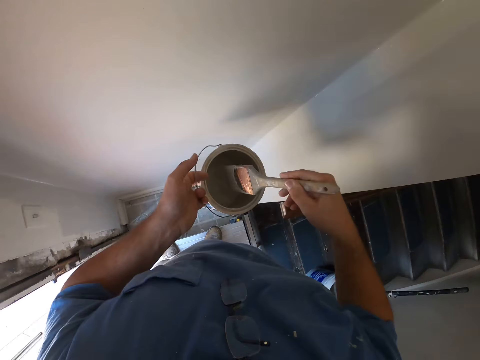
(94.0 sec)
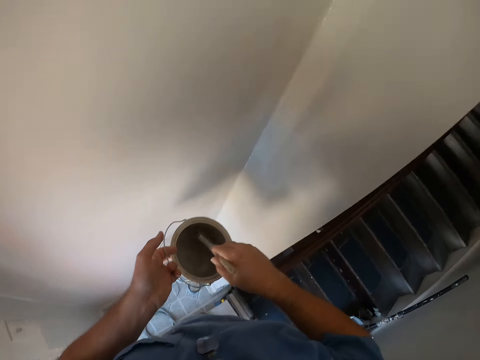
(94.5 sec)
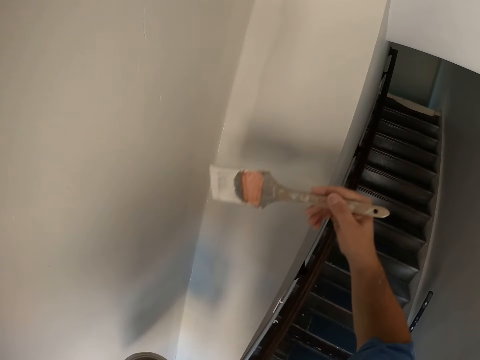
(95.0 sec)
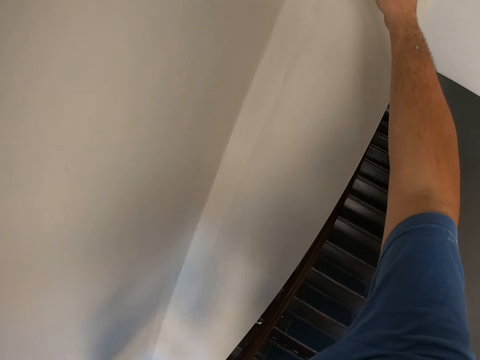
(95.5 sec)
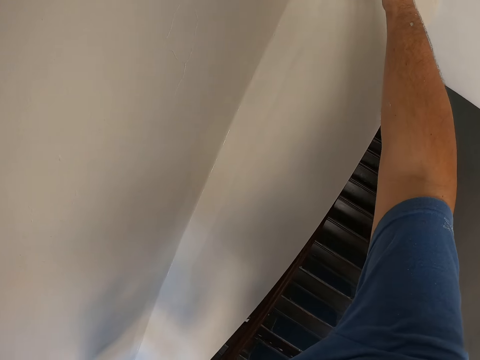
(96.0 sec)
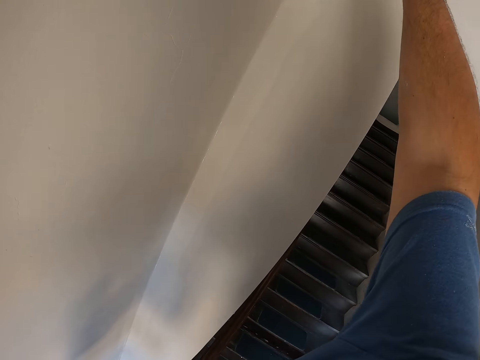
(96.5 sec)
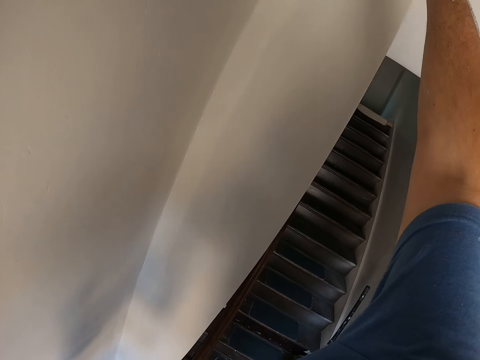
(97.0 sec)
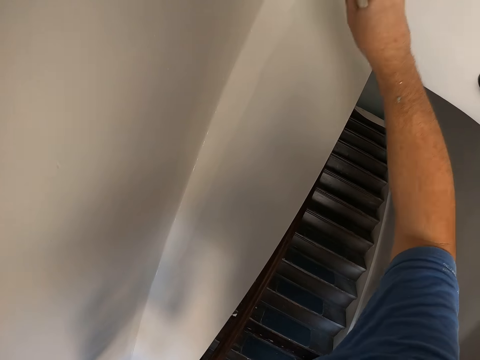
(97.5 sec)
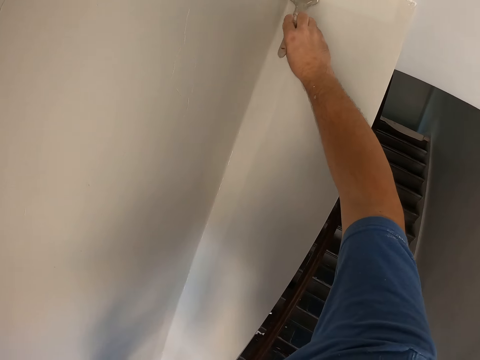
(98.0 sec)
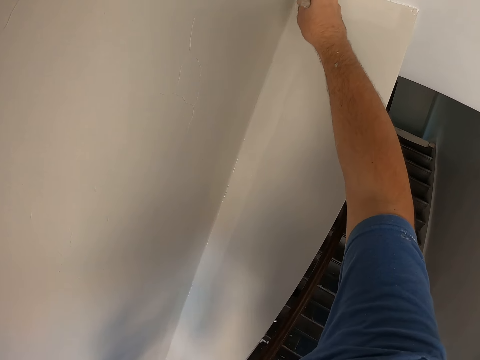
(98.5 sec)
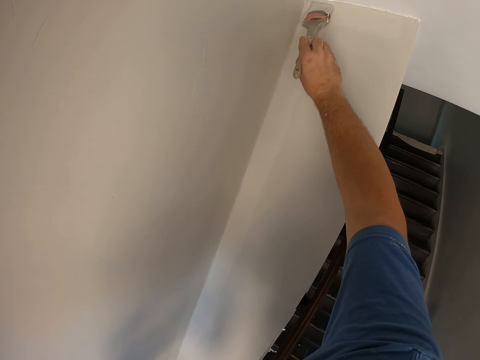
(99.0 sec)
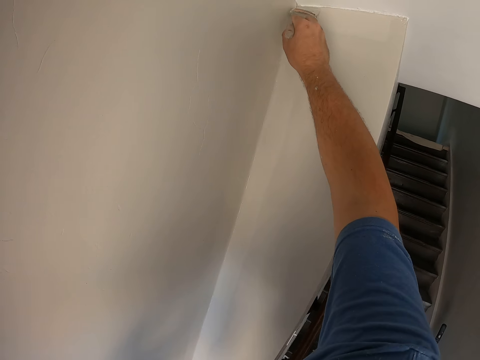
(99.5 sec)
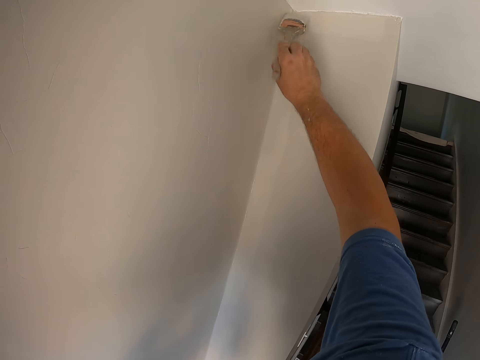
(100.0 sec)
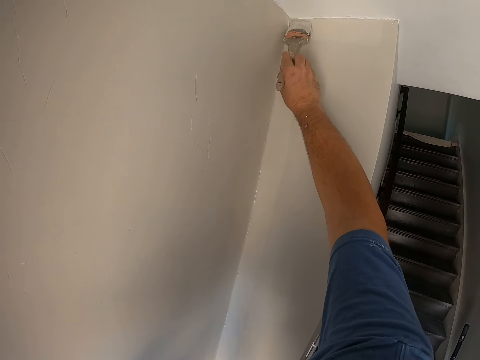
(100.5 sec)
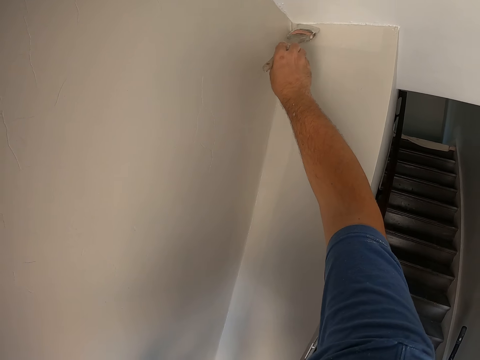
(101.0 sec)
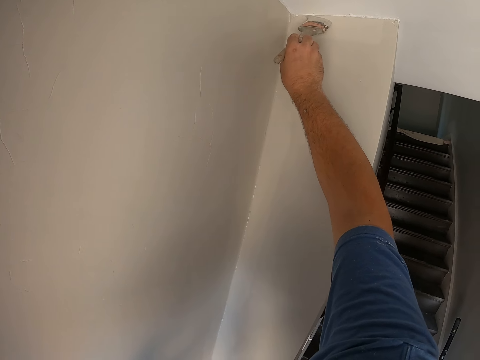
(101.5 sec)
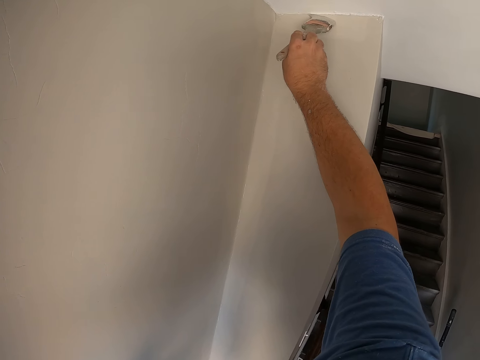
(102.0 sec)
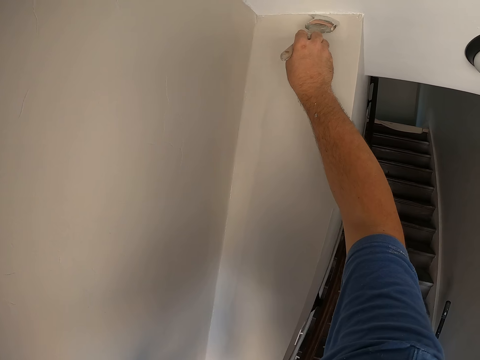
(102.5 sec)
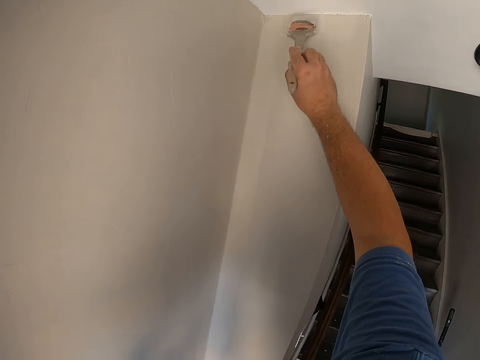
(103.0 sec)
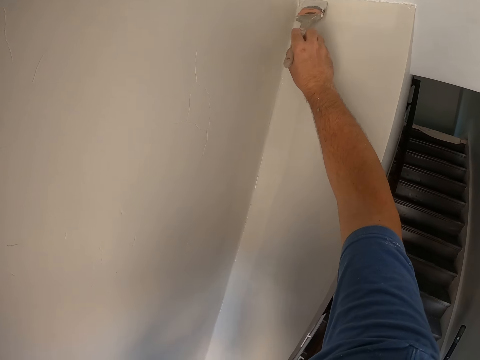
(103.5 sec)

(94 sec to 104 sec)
The camera wearer takes some paint from the paint can with the paint brush. They paint a corner wall with the paint brush. They paint a corner top.

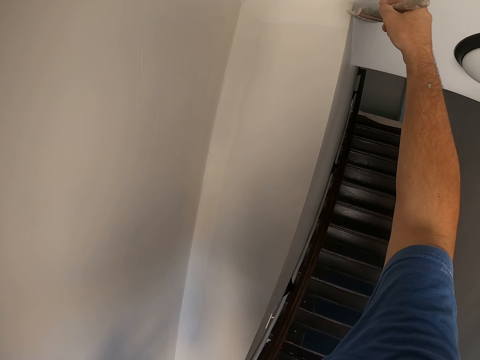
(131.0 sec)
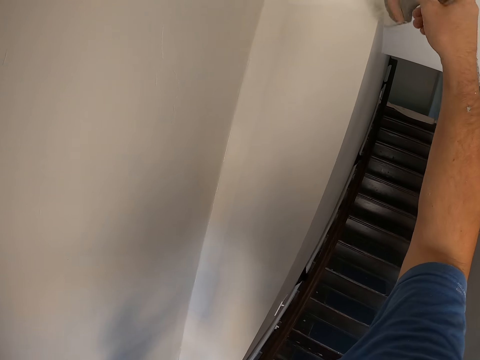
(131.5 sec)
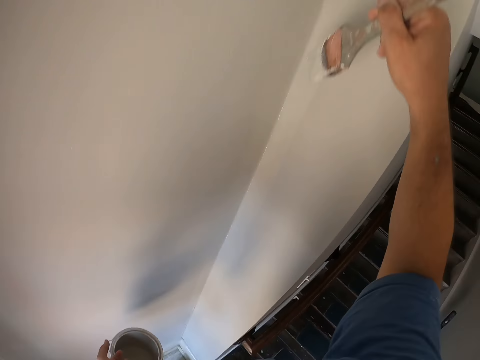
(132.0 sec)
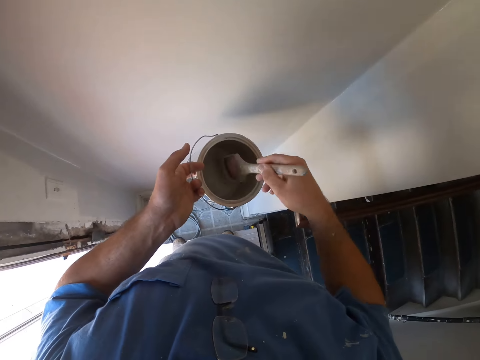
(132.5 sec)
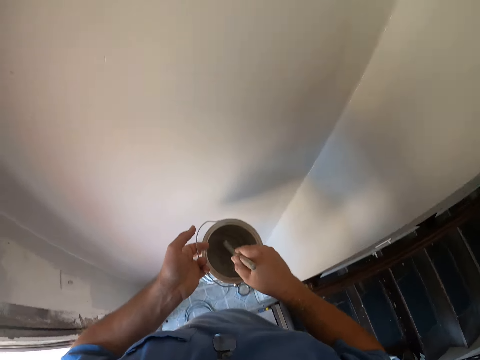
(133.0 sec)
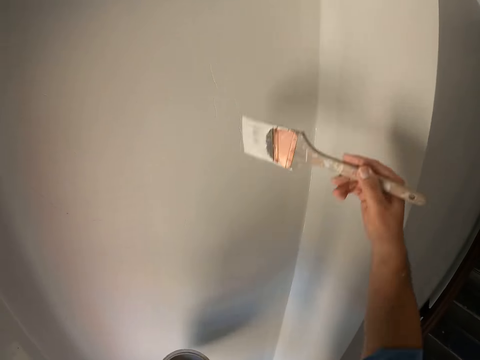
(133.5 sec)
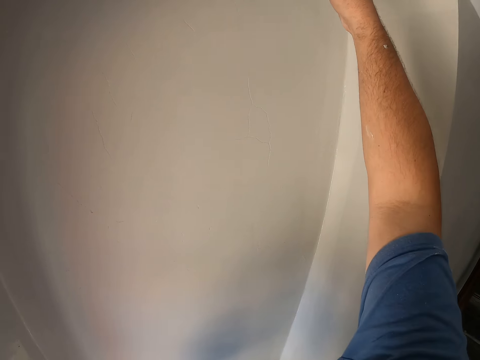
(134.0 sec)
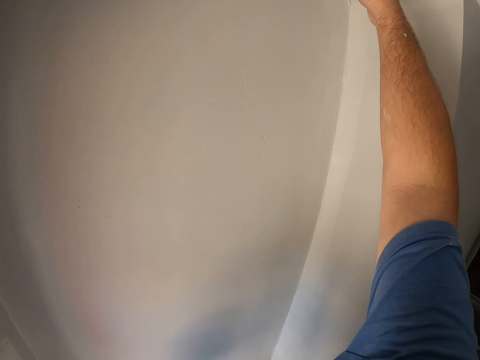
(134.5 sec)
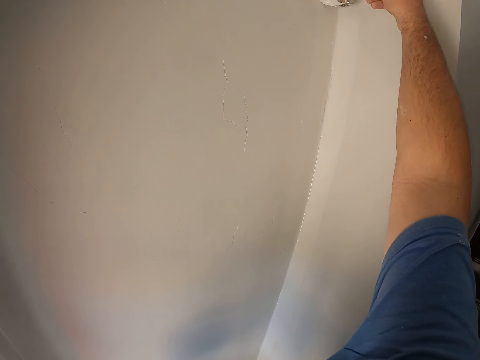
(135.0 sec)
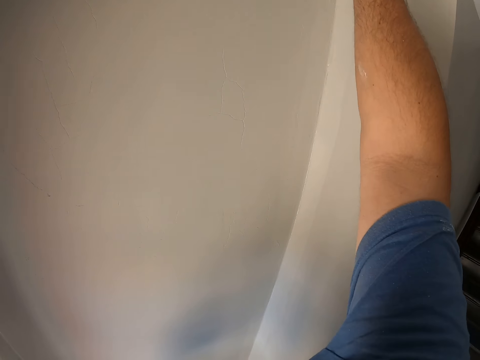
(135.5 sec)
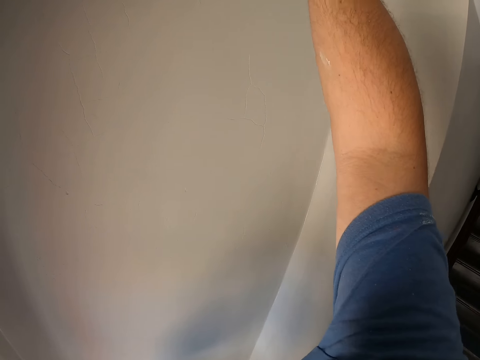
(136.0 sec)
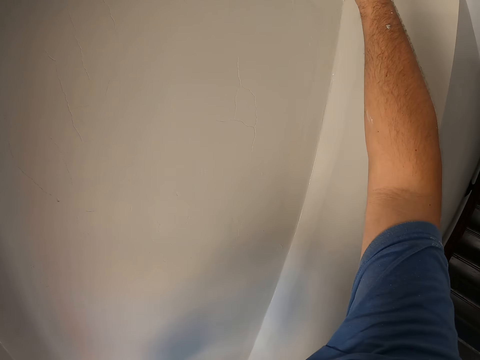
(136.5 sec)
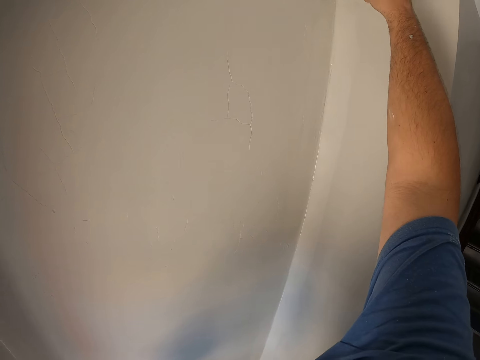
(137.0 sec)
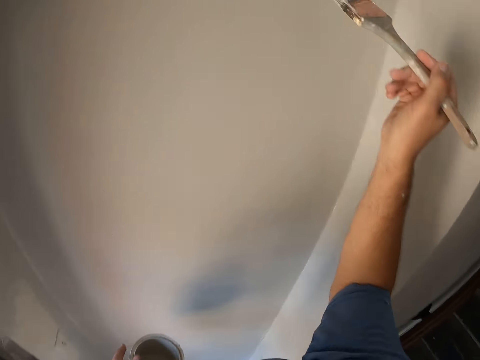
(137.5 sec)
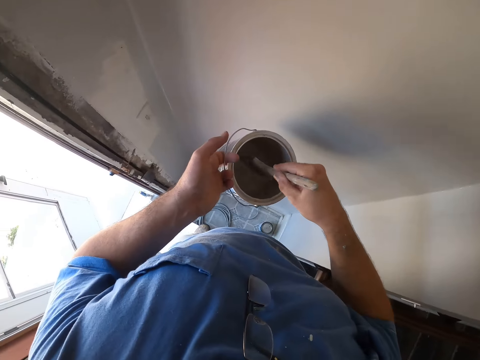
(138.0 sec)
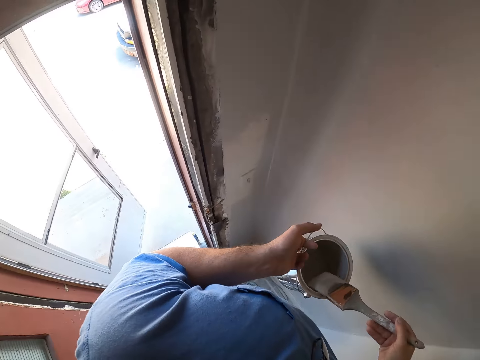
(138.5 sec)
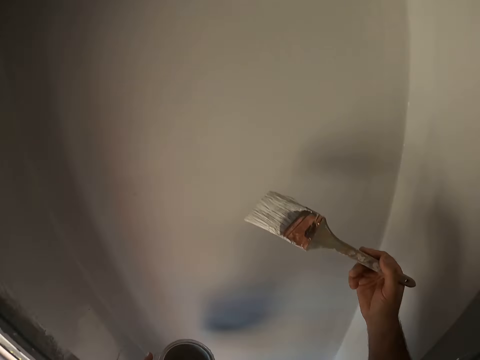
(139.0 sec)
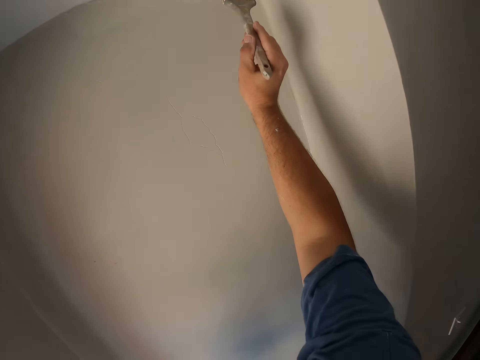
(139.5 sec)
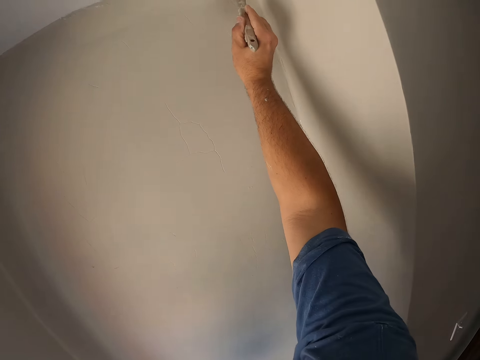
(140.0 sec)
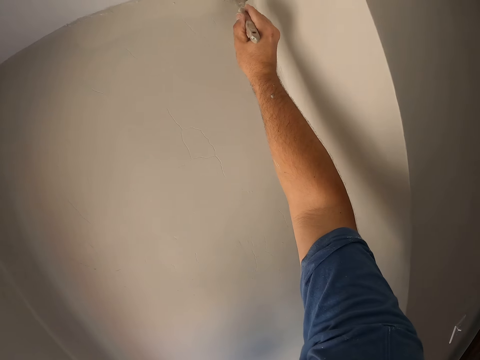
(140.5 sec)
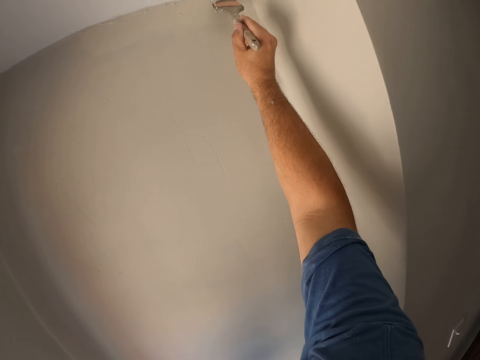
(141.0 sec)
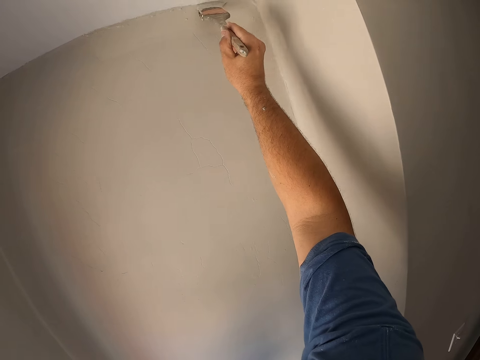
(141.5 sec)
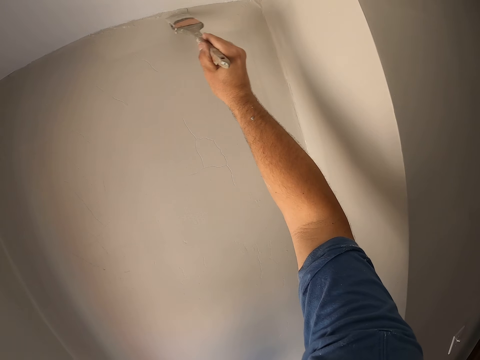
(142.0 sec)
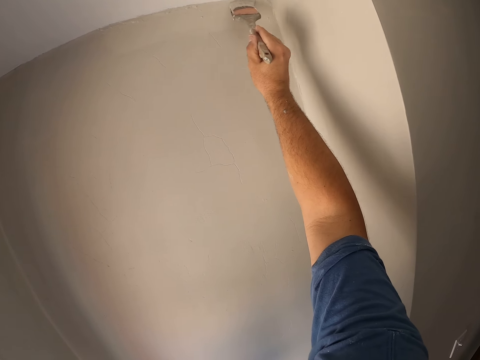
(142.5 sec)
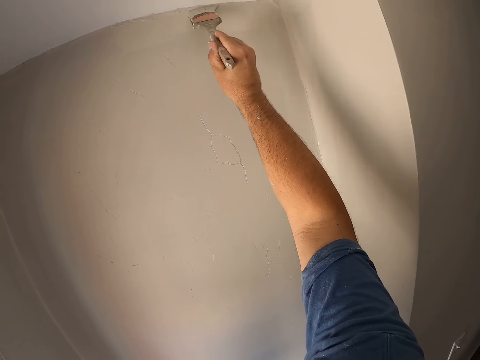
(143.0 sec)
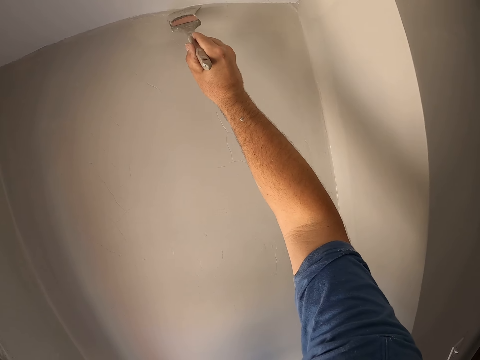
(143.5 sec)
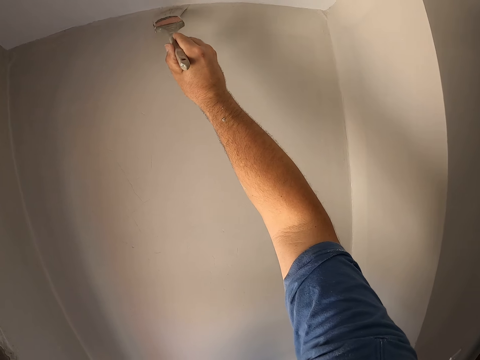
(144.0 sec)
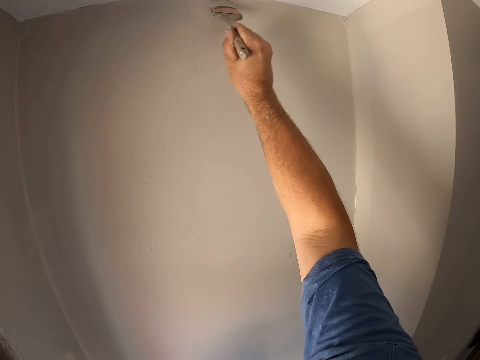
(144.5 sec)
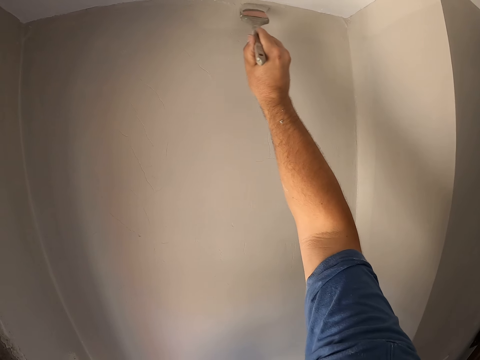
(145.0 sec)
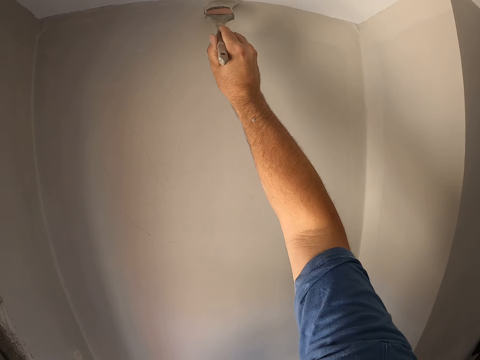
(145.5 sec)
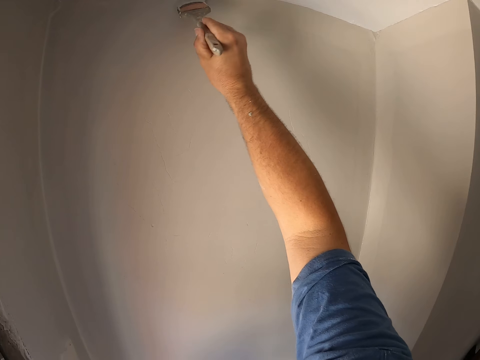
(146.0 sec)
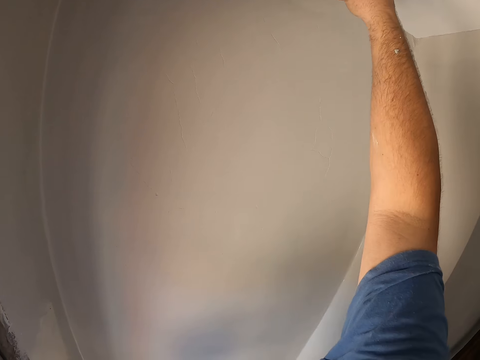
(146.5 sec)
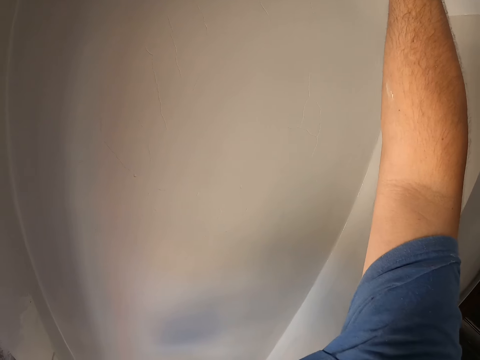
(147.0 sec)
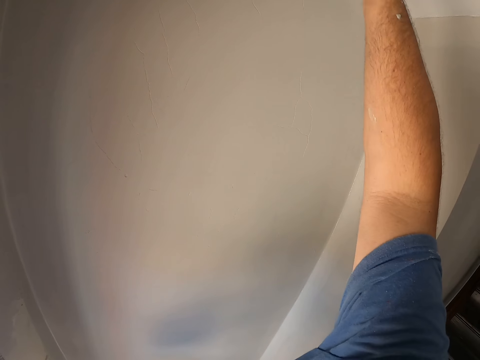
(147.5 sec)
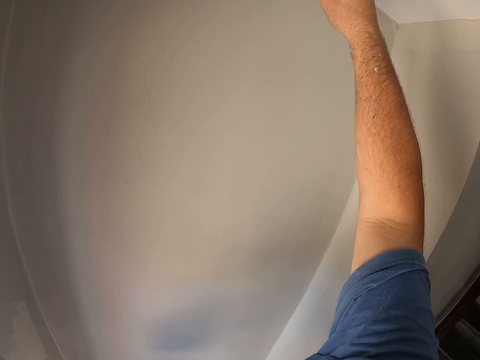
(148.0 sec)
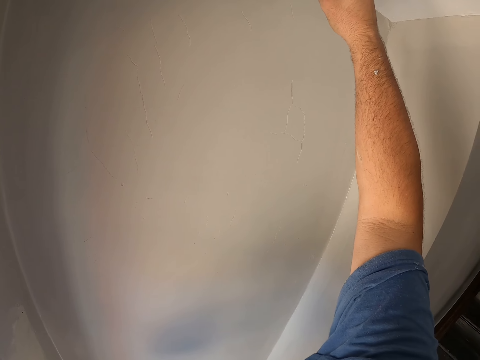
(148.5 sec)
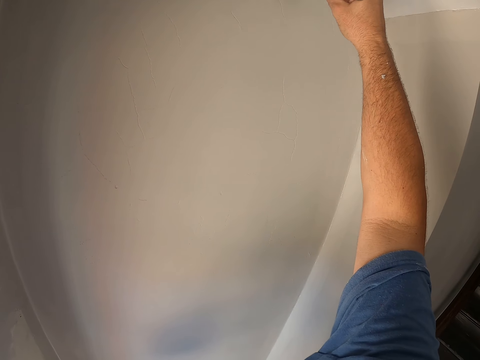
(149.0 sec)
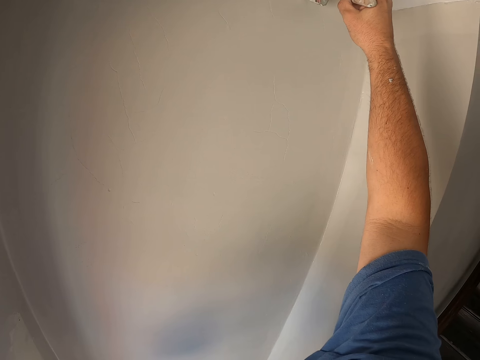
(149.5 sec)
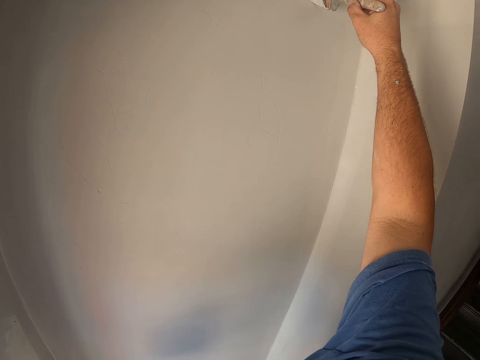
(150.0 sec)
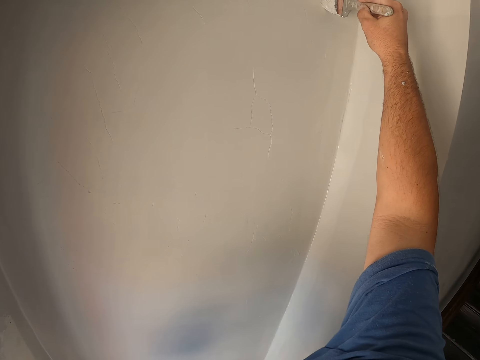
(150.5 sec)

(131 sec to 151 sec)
The camera wearer takes some paint from the paint can with the paint brush. They paint a corner top of the wall with the paint brush. They take some paint from the paint can with the paint brush again. They paint a corner top of the wall with the paint brush again.
